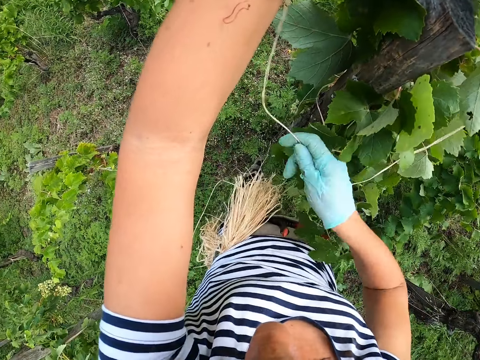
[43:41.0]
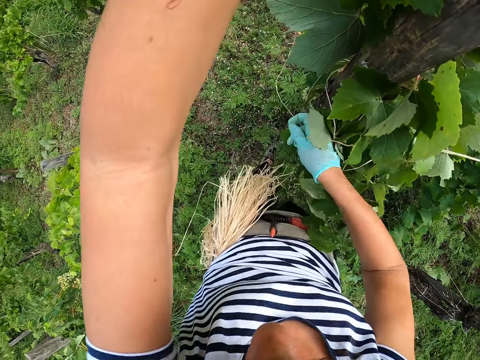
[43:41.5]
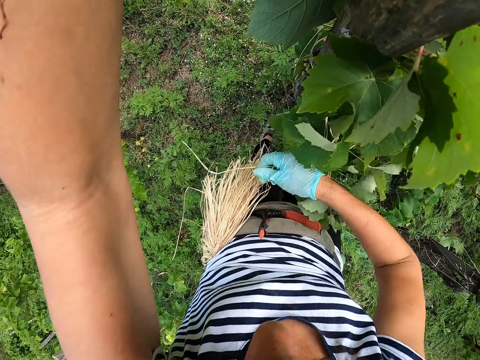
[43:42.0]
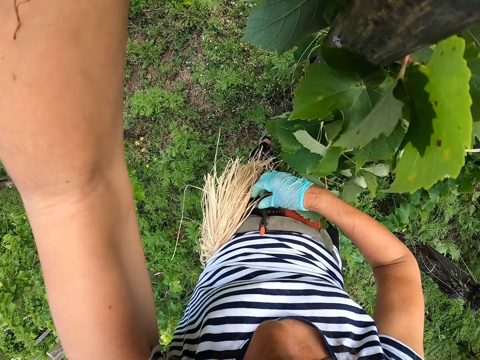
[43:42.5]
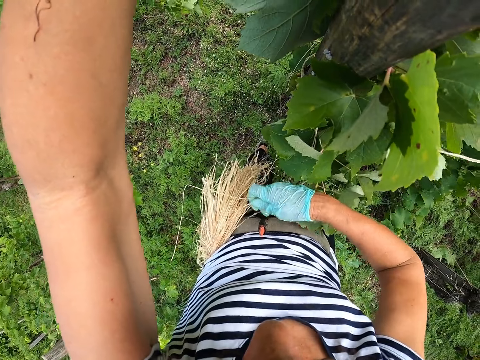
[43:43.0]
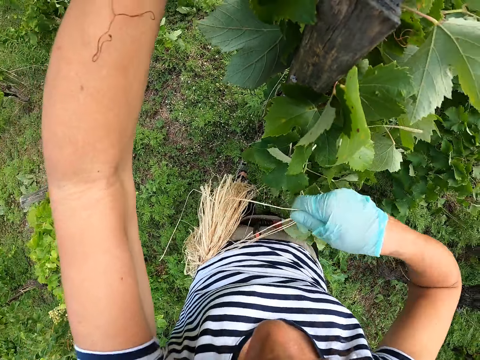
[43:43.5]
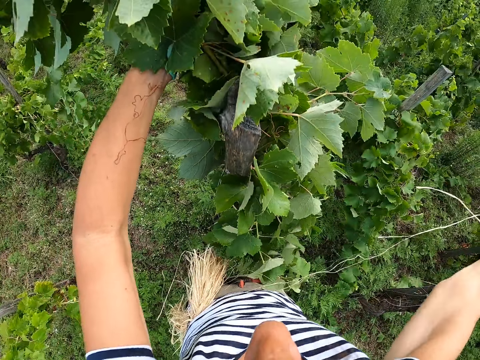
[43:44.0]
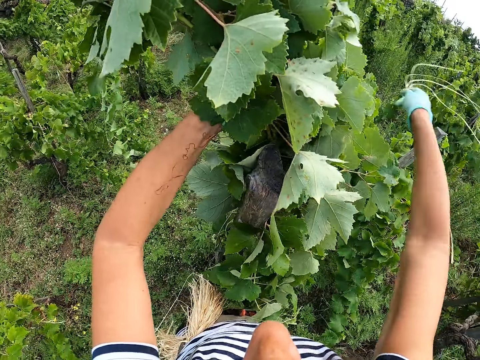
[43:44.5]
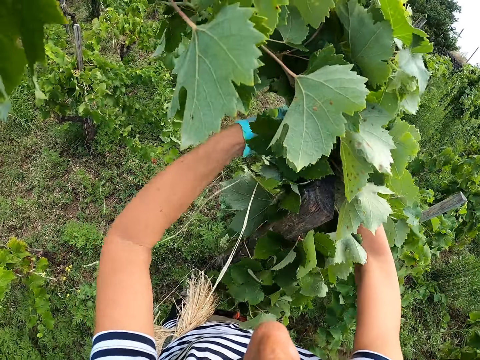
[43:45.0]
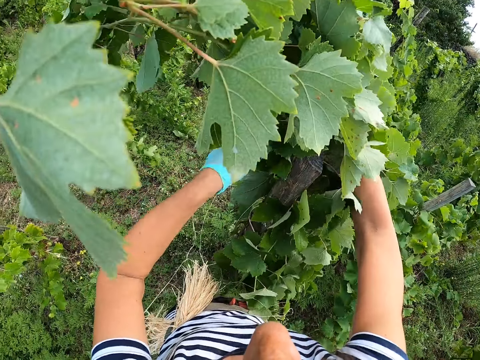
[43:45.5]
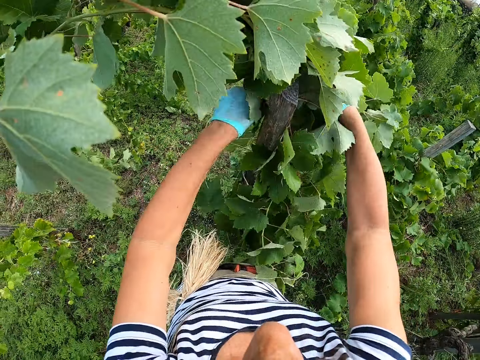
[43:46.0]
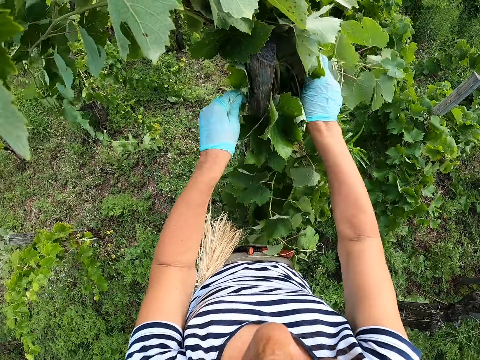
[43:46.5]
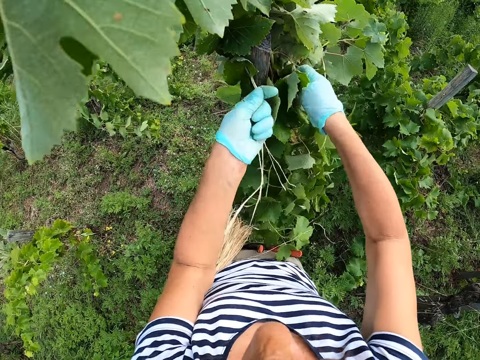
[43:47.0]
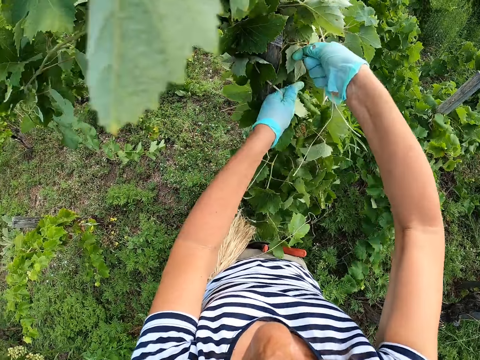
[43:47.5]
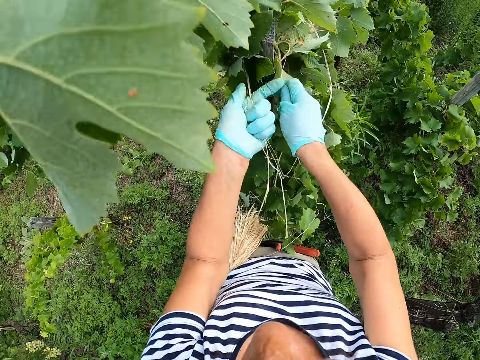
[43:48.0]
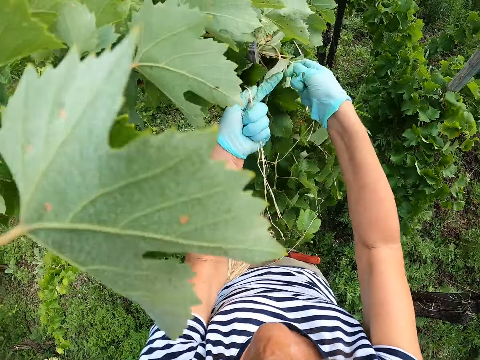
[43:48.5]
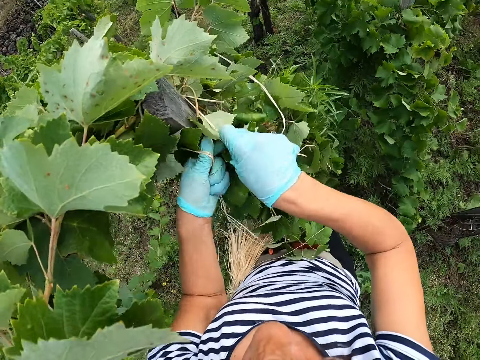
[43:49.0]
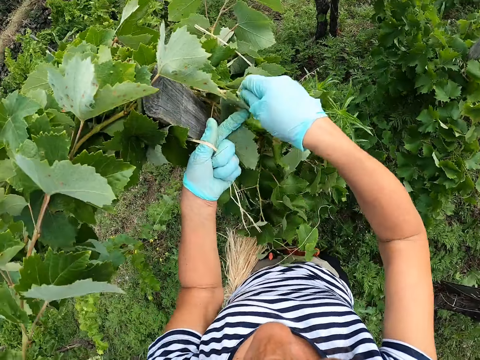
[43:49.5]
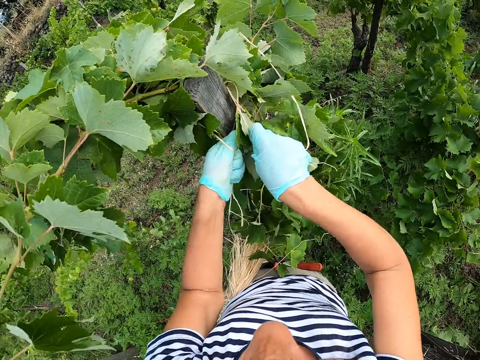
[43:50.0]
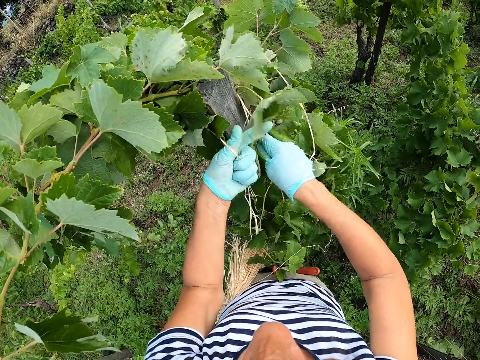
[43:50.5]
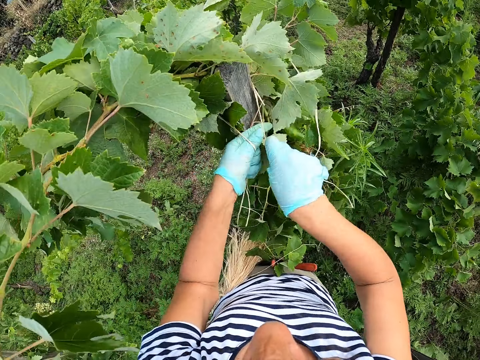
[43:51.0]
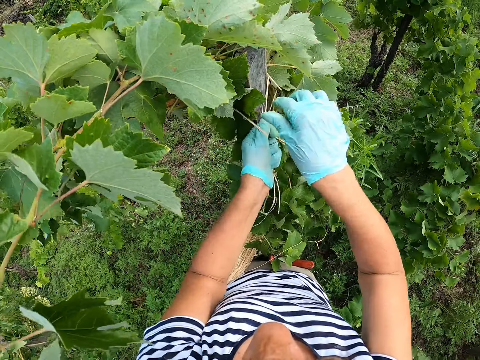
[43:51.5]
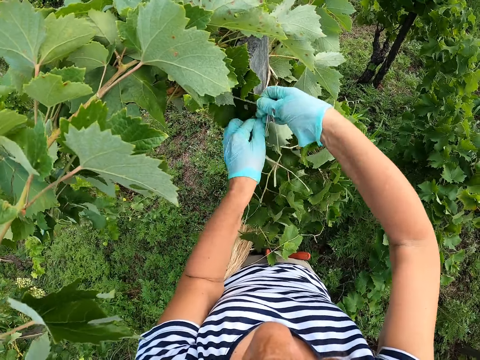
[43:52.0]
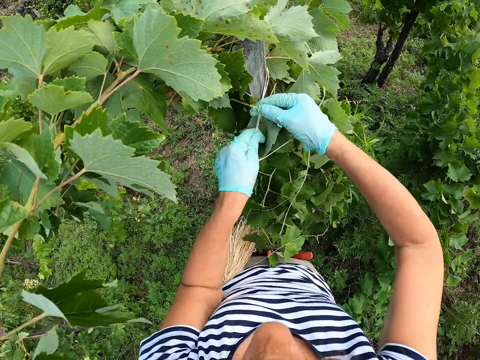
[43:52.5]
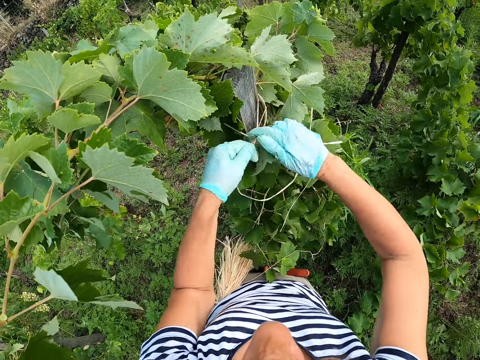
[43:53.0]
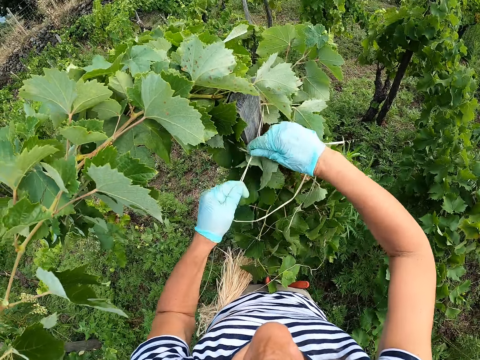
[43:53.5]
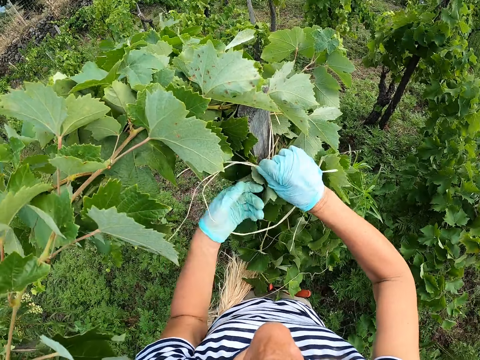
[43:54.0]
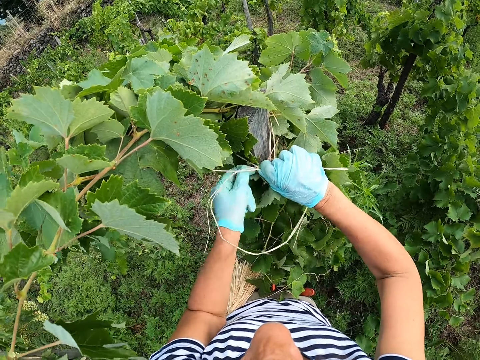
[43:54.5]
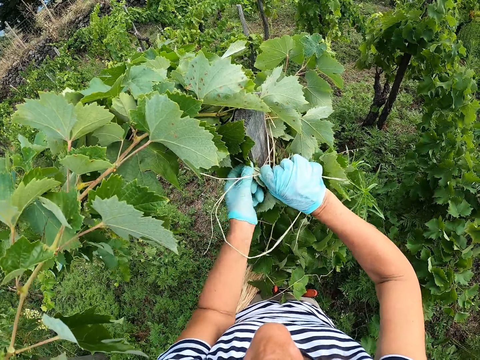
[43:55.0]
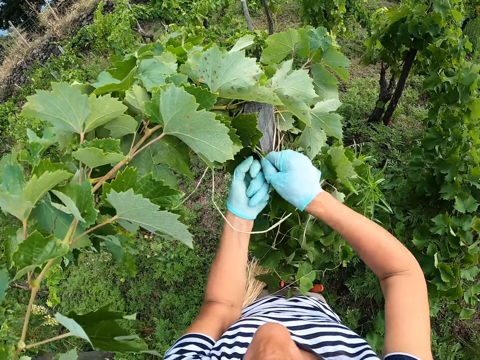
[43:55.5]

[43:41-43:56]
The camera wearer picks strings. They tie the plant to a pole with a string.

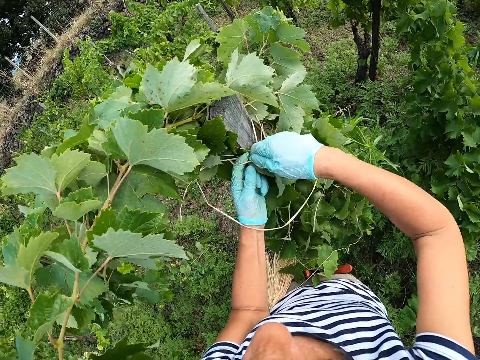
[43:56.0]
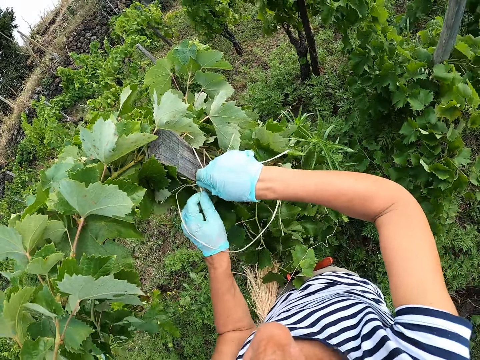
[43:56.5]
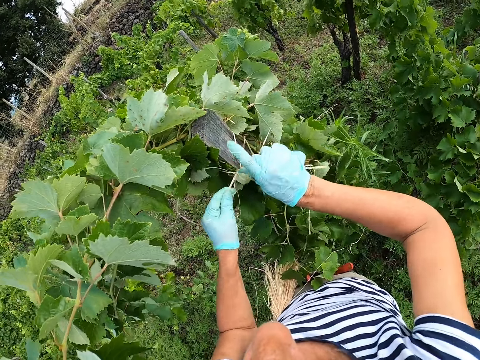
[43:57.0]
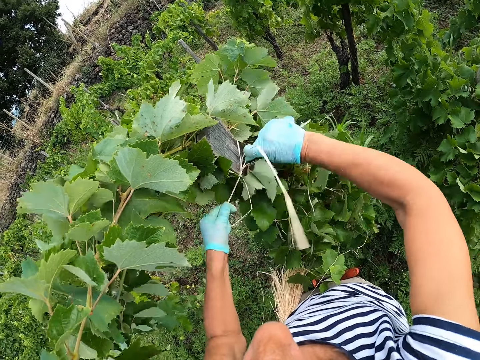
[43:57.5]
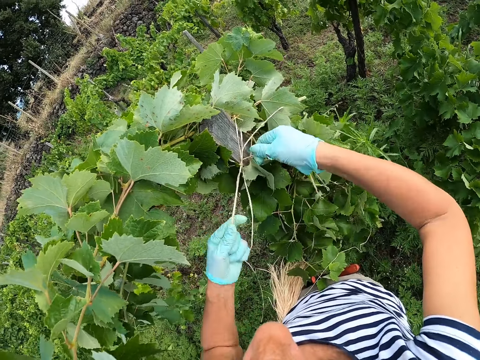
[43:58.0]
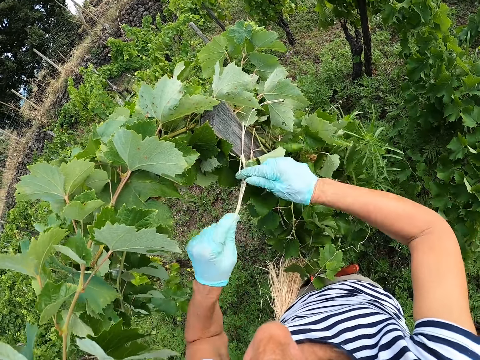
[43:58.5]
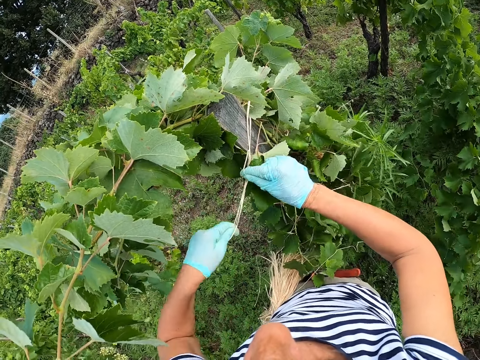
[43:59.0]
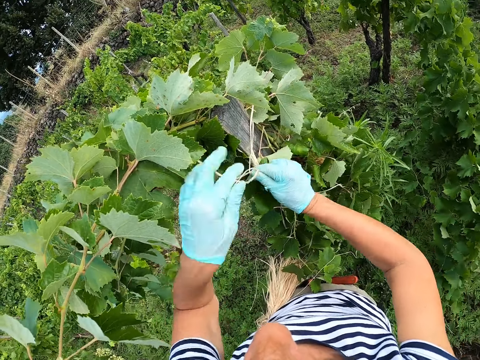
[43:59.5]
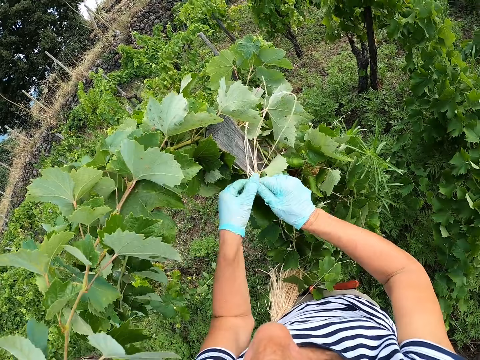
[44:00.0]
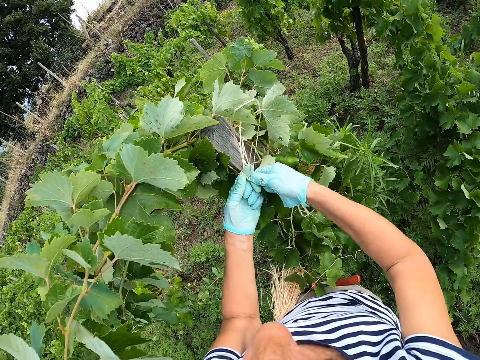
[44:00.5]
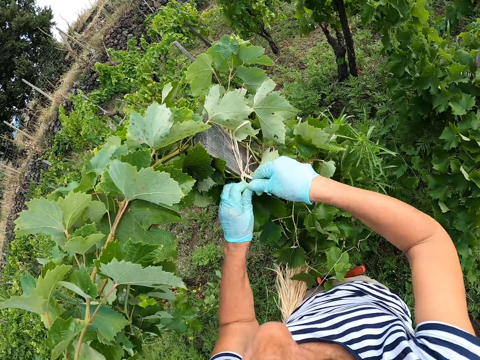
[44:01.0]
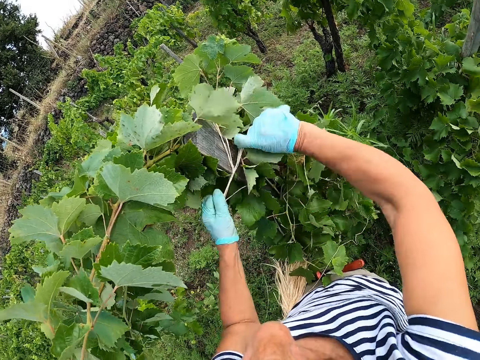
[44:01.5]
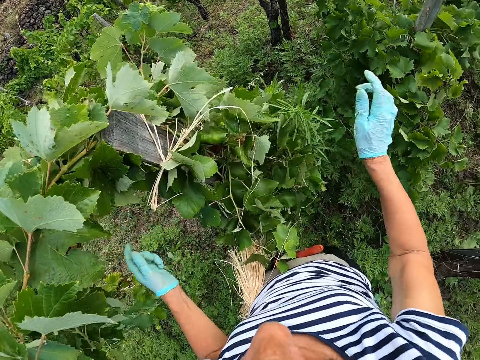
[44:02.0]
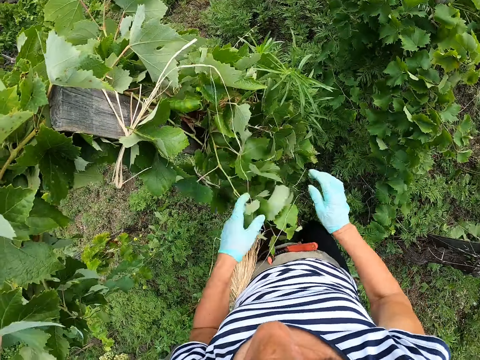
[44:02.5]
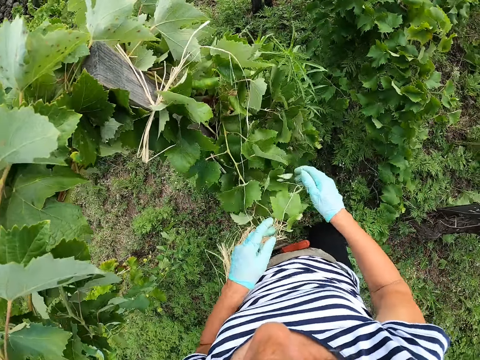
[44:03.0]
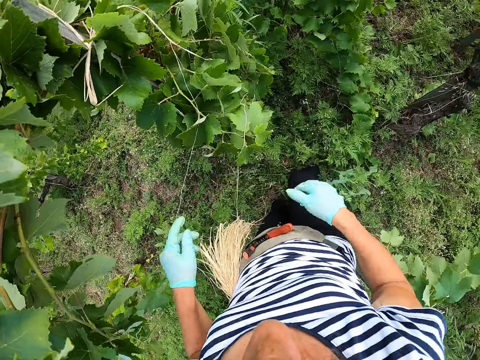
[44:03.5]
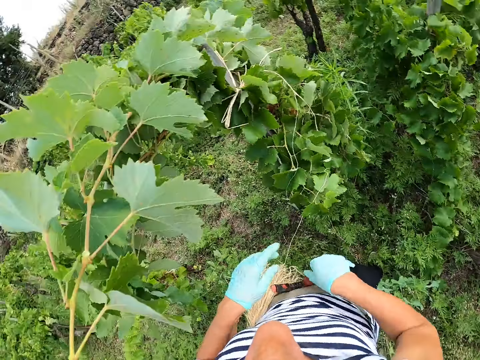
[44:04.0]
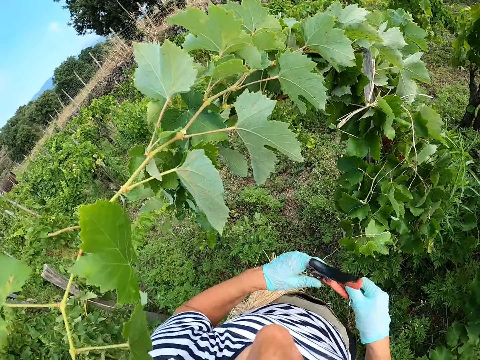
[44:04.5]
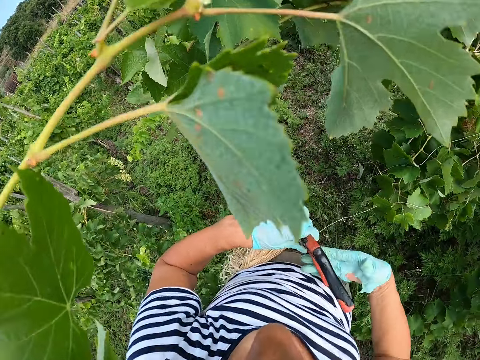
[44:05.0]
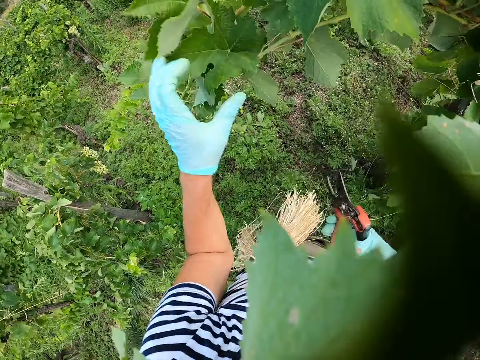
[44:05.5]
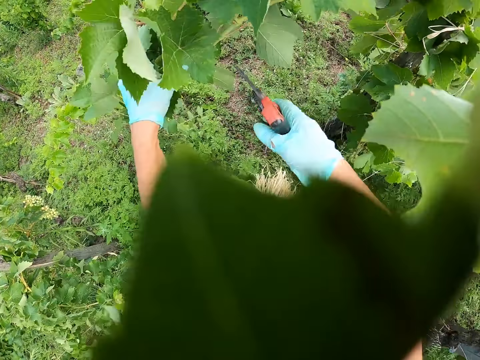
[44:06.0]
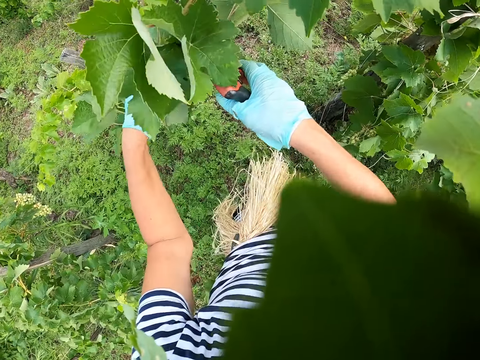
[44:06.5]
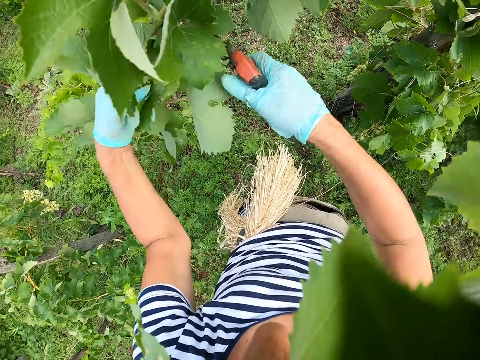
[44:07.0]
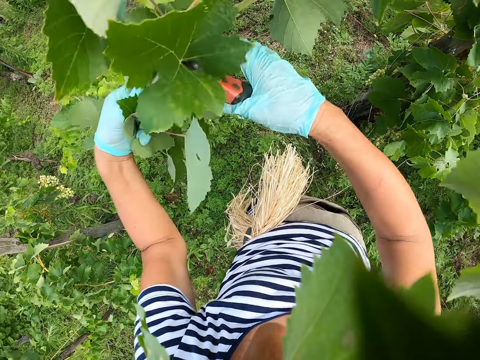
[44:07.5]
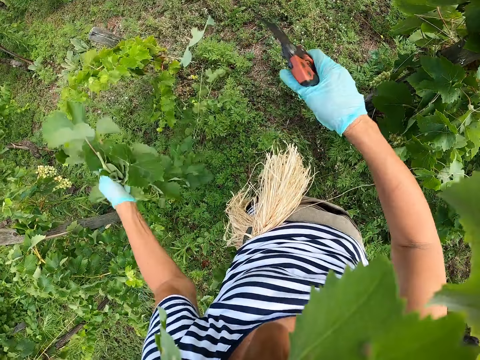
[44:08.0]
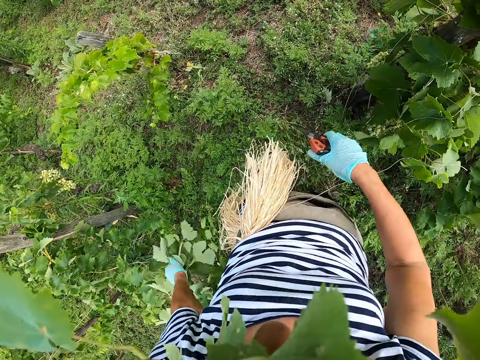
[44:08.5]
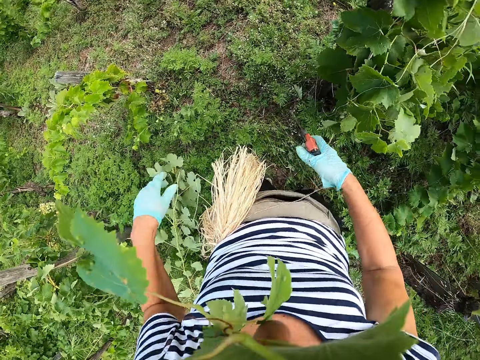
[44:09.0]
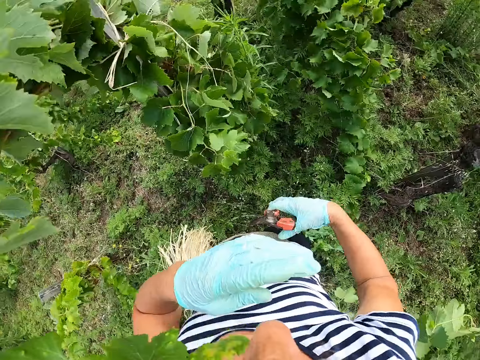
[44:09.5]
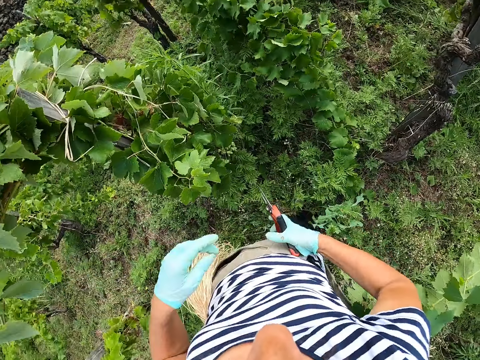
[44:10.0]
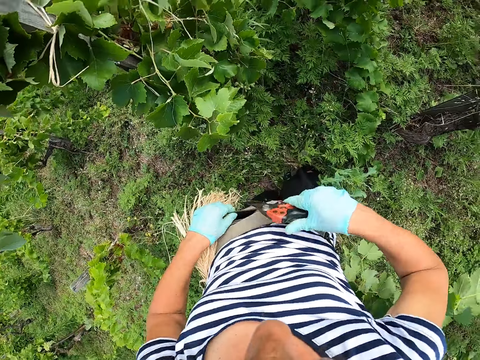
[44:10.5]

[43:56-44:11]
The camera wearer tightens the string. They pick a trimmer or scissors. They cut a branch with the trimmer. They cut the branch with the trimmer again. They drop the branch on the ground. They put the scissors in the pocket.
